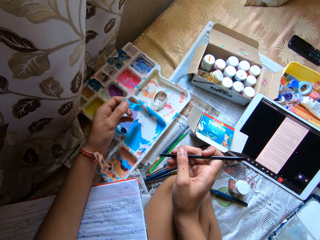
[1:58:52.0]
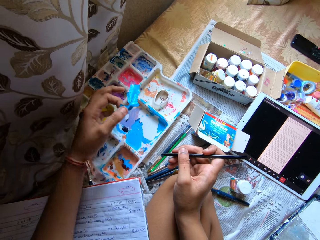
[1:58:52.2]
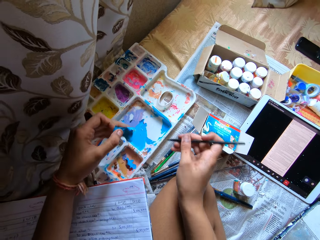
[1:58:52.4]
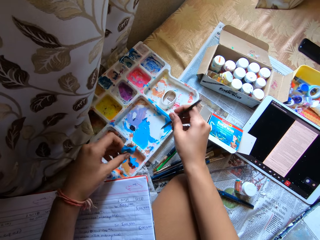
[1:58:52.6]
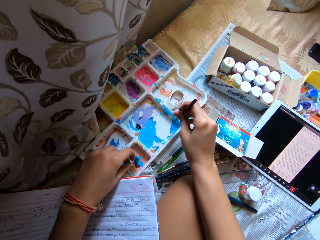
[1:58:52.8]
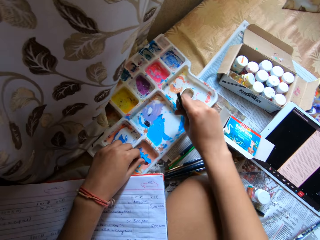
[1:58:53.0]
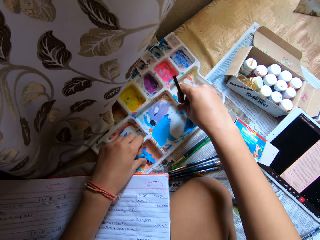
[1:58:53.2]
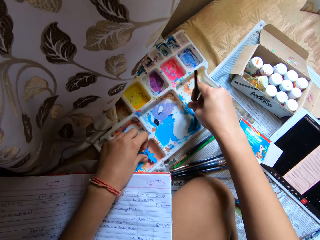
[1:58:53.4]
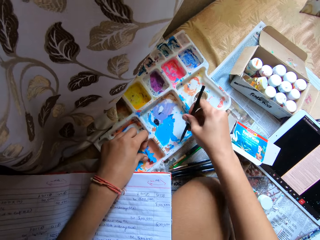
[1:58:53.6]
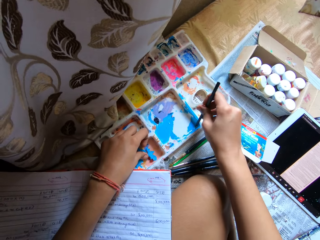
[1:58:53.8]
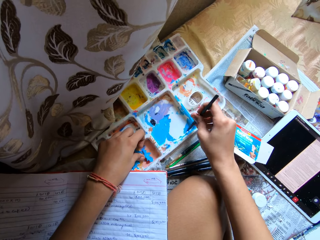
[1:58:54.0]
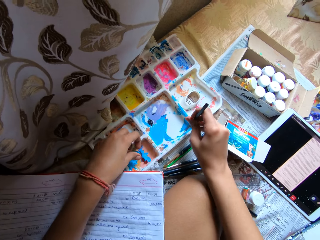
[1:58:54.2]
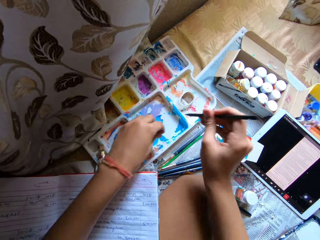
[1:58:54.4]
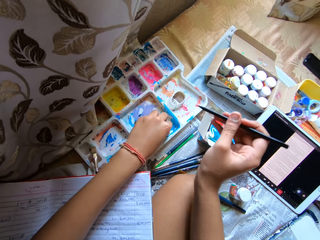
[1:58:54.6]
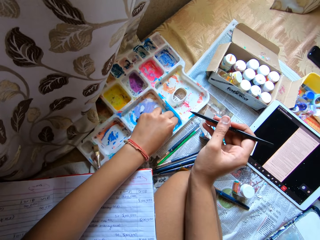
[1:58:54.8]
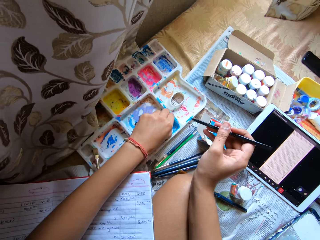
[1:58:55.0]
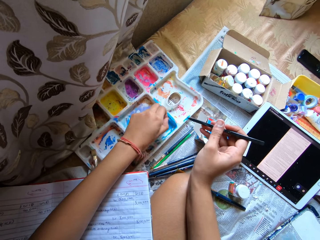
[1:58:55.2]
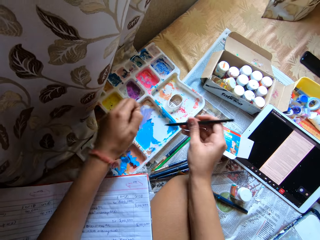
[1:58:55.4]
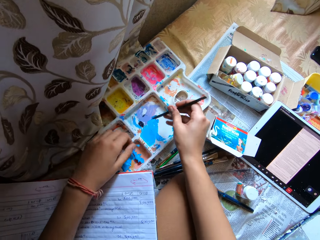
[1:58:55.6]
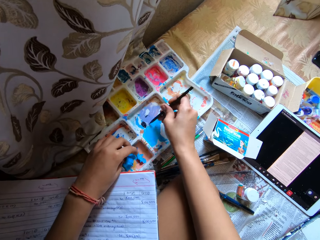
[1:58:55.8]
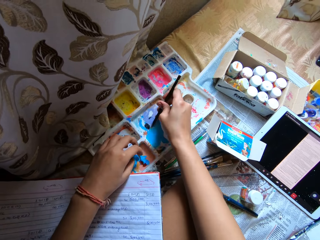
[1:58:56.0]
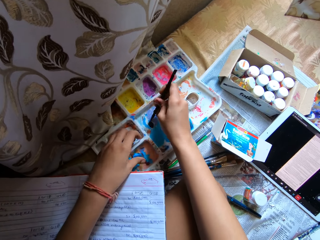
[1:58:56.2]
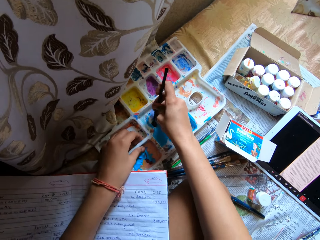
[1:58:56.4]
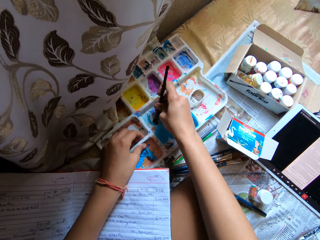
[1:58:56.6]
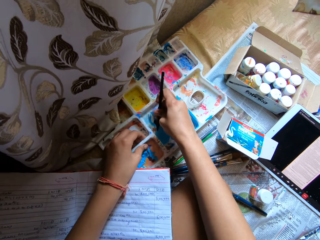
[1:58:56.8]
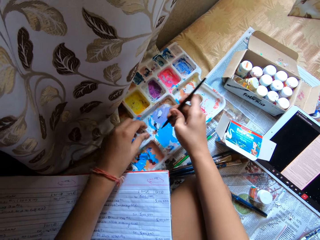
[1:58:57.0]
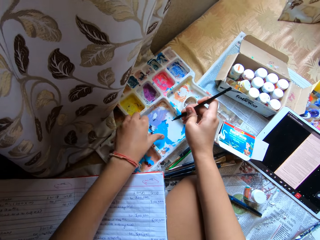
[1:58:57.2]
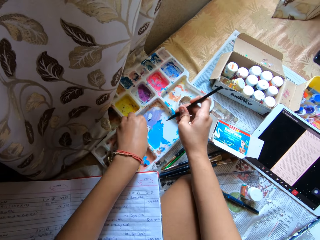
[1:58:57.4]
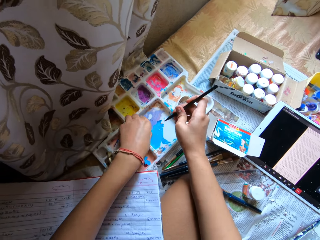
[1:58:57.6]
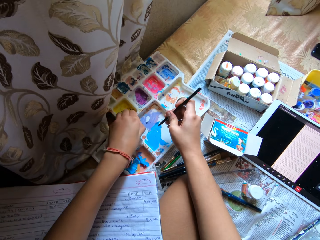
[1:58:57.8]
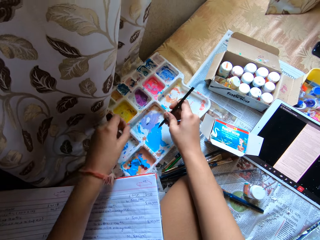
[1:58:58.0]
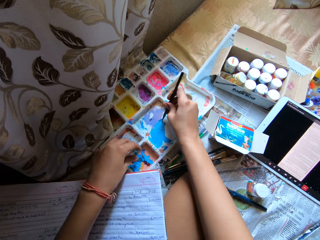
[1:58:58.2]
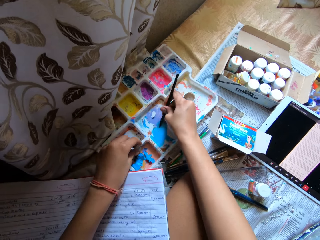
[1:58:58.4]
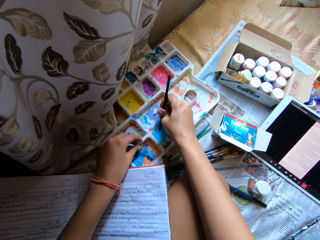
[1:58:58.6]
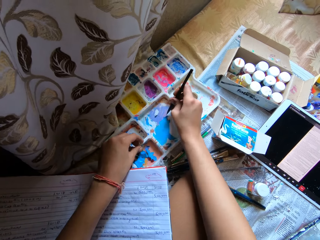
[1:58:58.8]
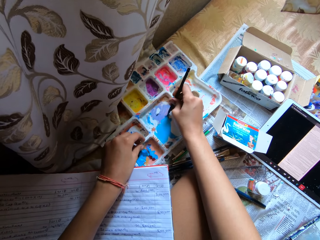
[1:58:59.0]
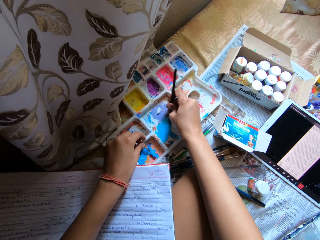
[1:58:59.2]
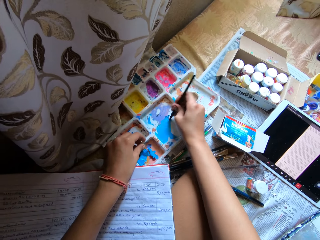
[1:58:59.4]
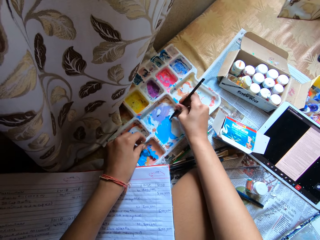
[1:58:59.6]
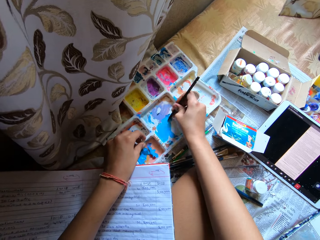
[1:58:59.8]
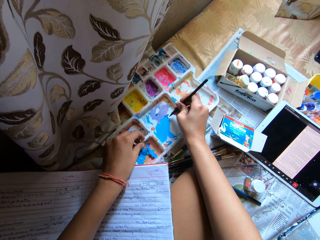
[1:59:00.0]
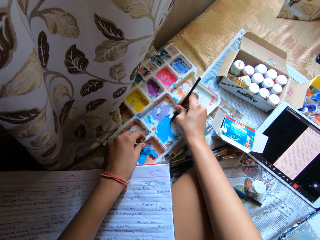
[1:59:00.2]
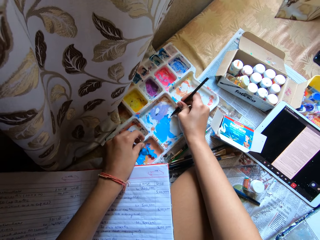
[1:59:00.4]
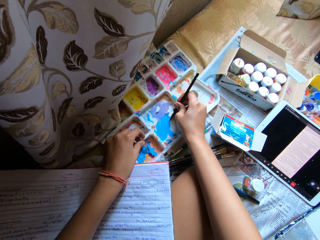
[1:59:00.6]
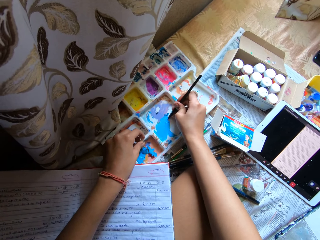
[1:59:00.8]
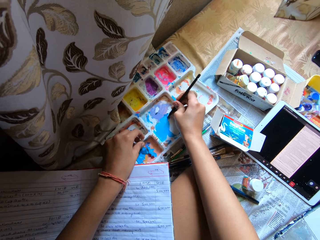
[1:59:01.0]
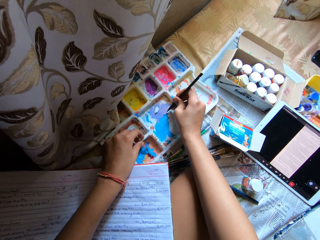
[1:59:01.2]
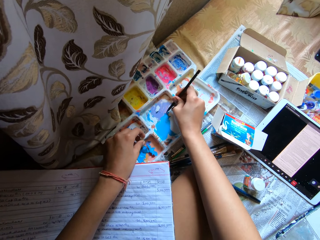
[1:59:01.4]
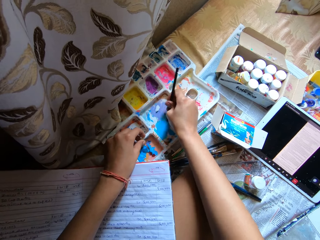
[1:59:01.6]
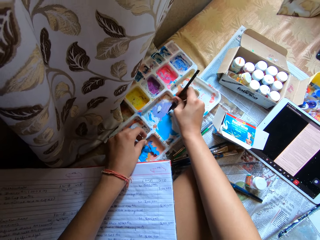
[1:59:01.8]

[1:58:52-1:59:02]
The camera wearer scrapes dry paint off the palette on the bed with the spatula or back of a pen in his right hand. He peels the dry paint off the palette on the bed with his left hand. He scrapes the dry paint off the palette on the bed with the spatula in his right hand. He peels the dry paint off the palette on the bed with his left hand. He scrapes the dry paint off the palette on the bed with the spatula in his right hand.

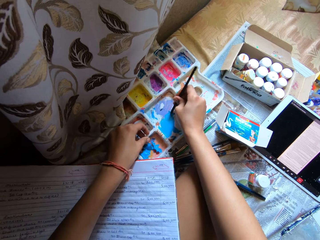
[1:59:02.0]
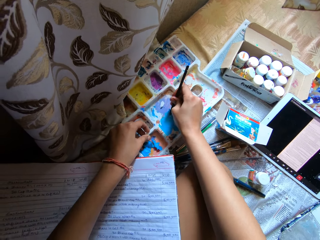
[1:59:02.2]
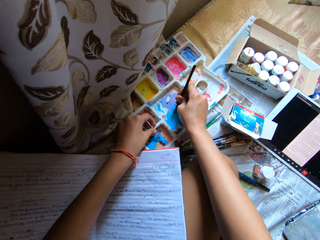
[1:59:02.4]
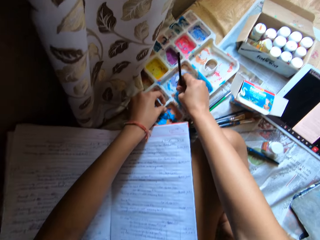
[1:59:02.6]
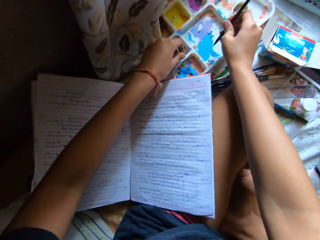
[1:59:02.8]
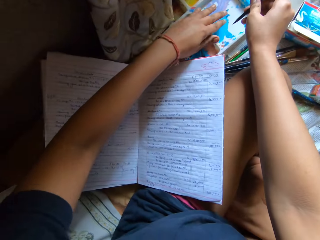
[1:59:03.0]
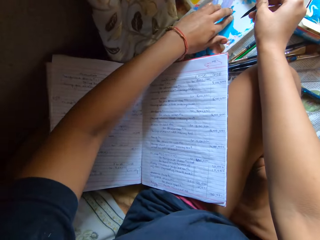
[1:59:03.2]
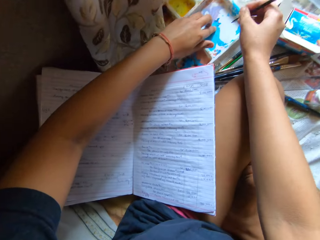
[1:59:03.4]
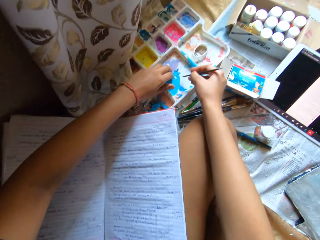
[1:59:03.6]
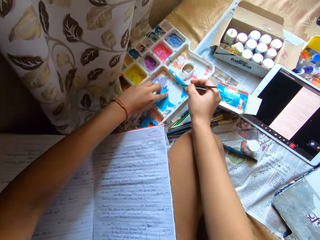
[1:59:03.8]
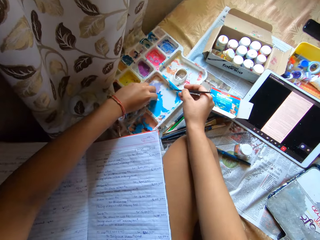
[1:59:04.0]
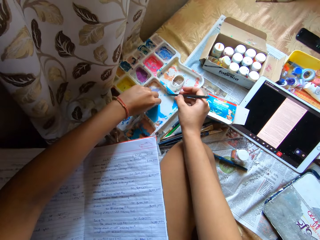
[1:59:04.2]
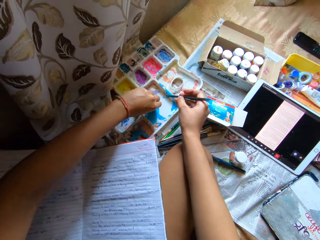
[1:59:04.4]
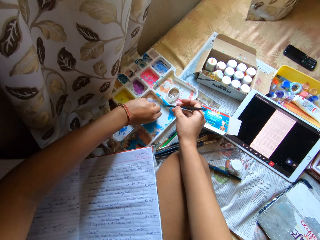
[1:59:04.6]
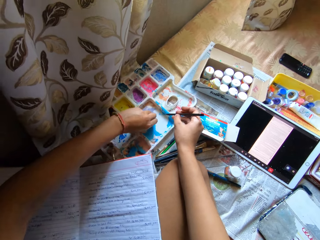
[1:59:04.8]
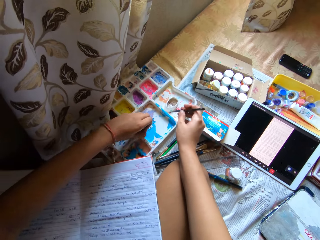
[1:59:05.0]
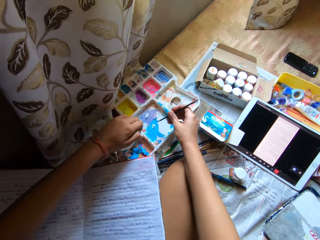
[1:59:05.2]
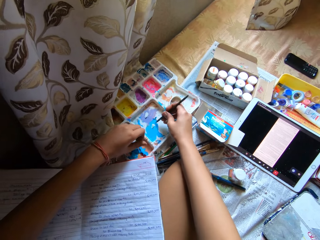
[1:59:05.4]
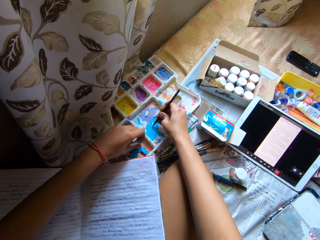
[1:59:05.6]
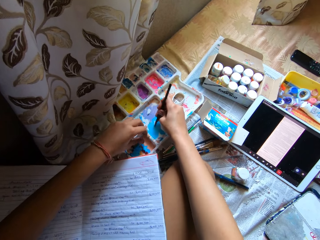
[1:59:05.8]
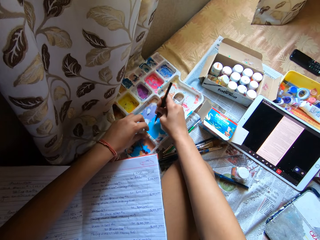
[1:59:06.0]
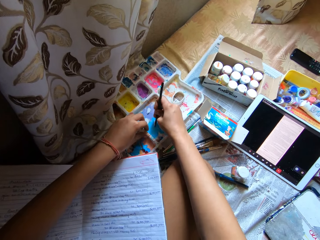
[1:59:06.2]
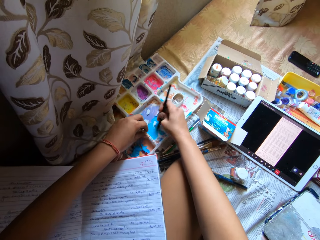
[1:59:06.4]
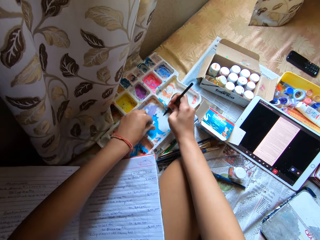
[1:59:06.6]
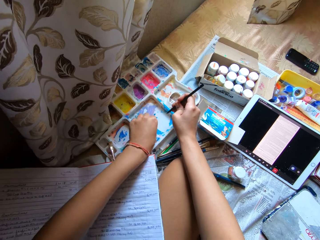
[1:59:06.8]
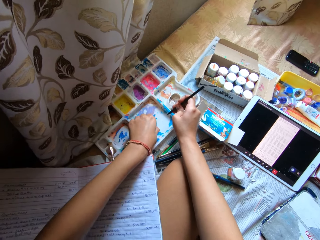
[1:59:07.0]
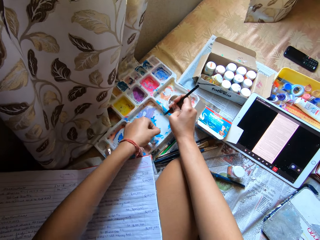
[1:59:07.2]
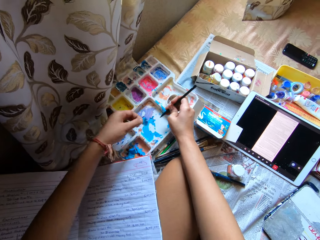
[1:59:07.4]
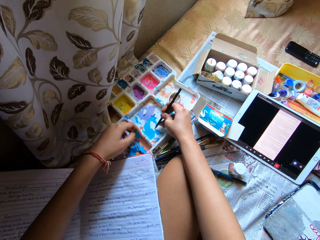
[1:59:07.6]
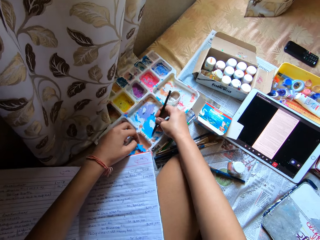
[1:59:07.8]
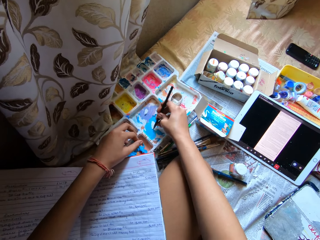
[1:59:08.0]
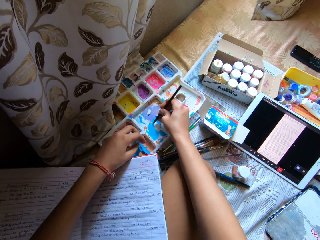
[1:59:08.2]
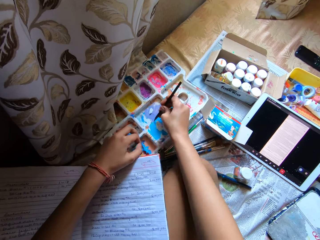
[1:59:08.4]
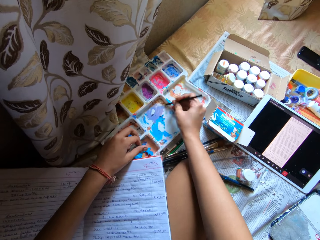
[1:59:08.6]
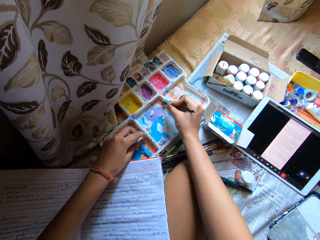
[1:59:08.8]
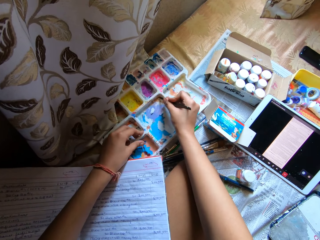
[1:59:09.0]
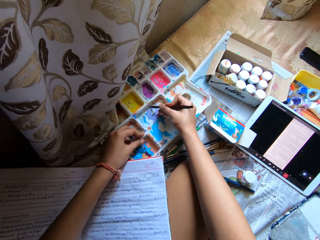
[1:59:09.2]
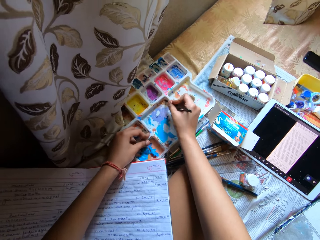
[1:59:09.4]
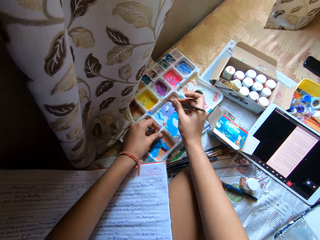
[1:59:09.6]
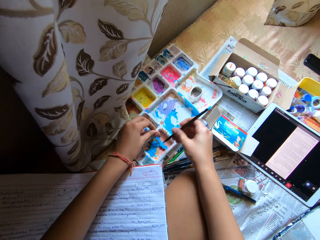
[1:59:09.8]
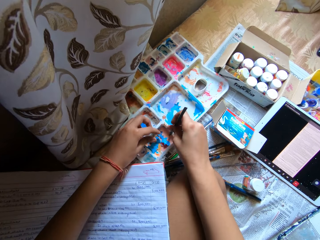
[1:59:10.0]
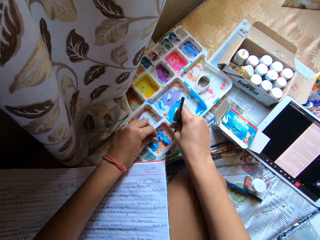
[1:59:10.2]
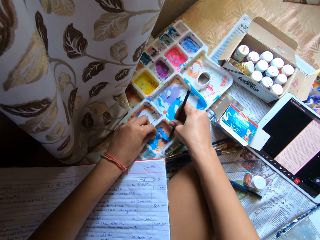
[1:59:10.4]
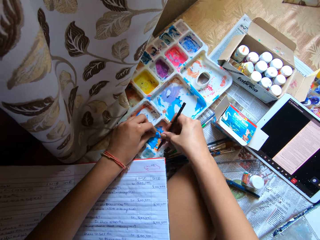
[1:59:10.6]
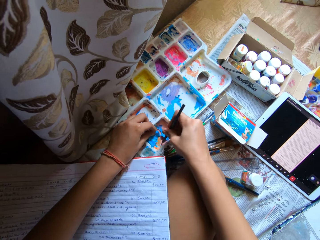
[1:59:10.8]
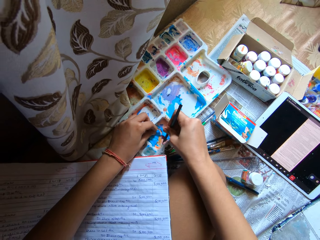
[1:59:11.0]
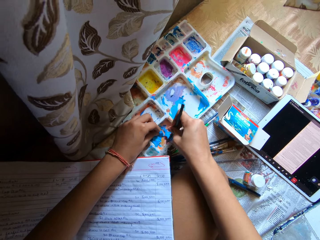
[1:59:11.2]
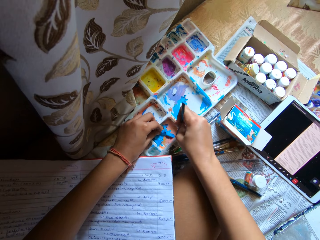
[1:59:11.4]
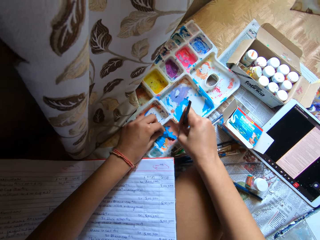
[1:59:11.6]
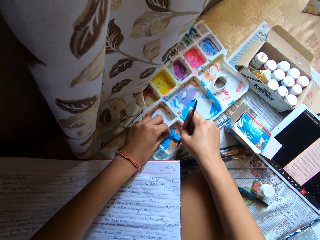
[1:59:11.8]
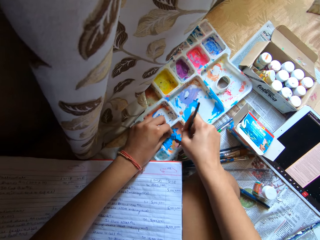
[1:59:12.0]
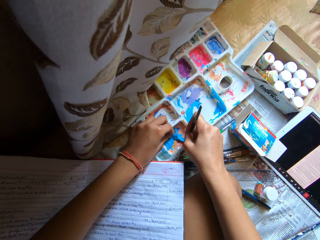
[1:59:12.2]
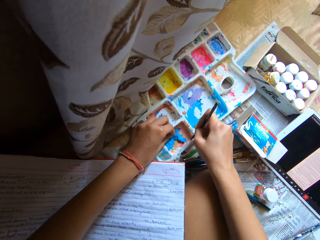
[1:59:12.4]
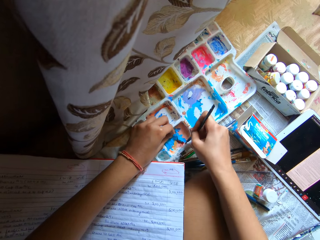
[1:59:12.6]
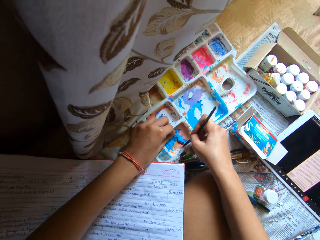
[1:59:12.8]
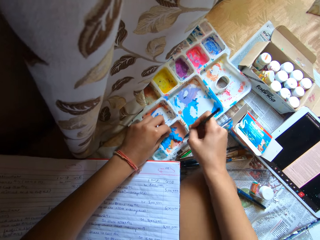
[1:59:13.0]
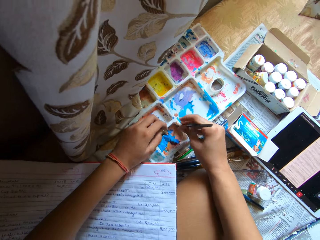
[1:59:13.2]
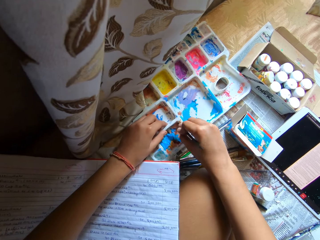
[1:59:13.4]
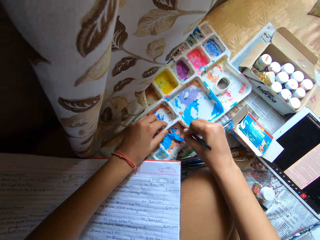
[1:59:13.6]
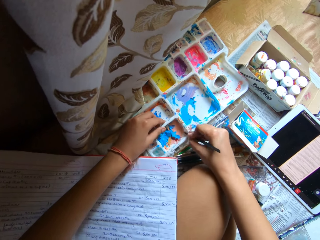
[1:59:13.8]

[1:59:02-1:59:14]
The camera wearer peels the dry paint off the palette on the bed with his left hand. He scrapes the dry paint off the palette on the bed with the spatula or back of a pen in his right hand. He peels the dry paint off the palette on the bed with his left hand. He scrapes the dry paint off the palette on the bed with the spatula in his right hand.
